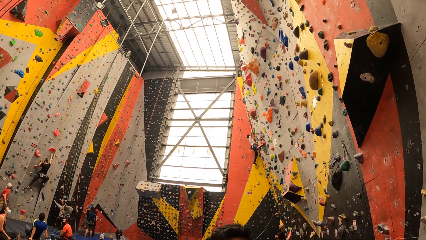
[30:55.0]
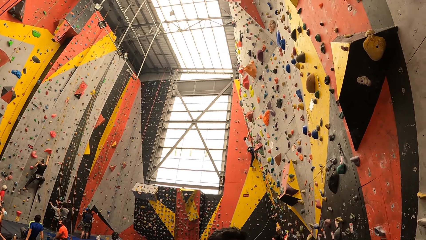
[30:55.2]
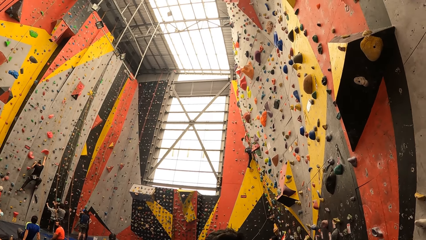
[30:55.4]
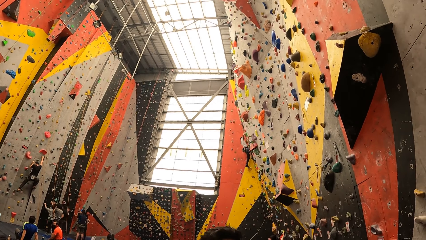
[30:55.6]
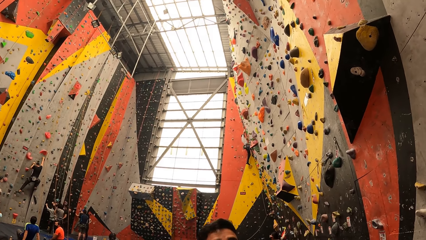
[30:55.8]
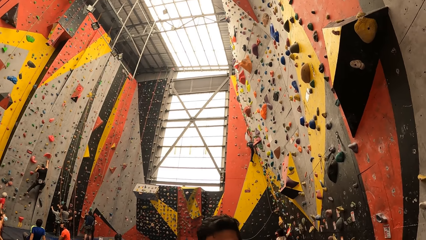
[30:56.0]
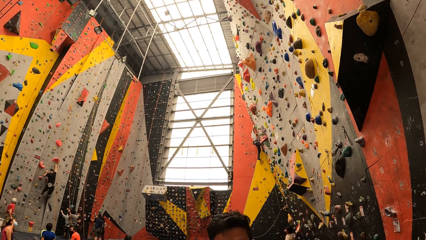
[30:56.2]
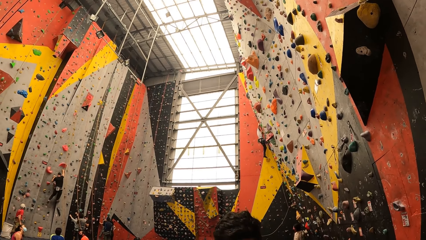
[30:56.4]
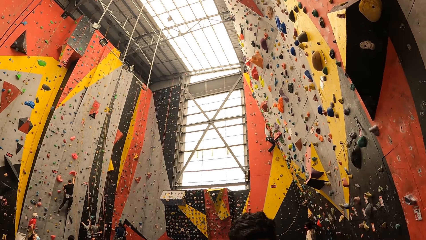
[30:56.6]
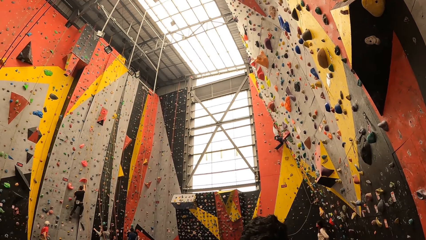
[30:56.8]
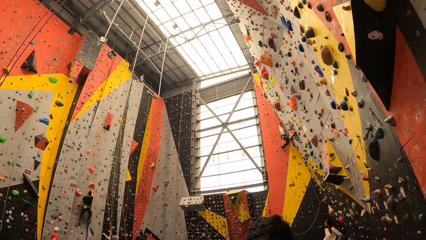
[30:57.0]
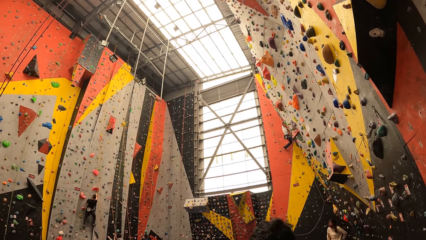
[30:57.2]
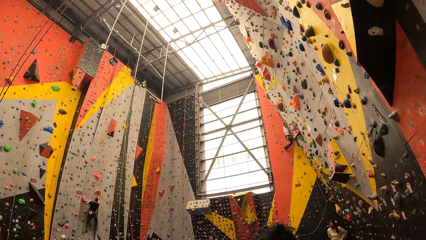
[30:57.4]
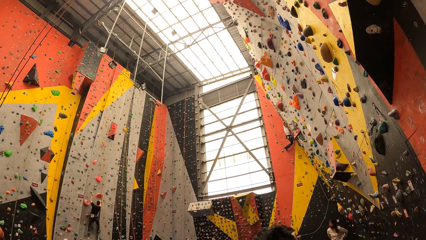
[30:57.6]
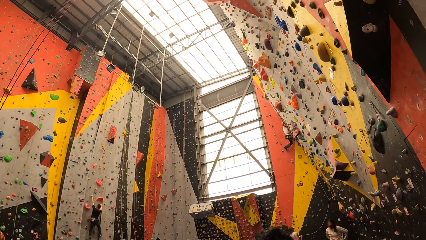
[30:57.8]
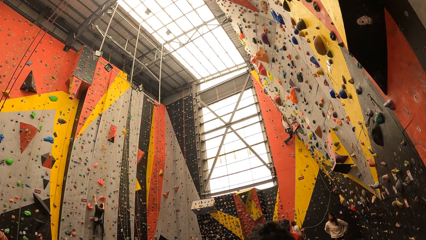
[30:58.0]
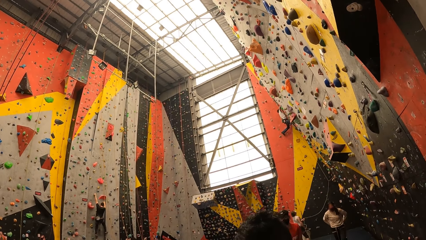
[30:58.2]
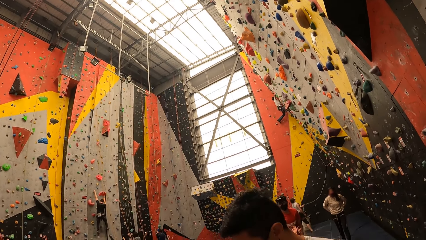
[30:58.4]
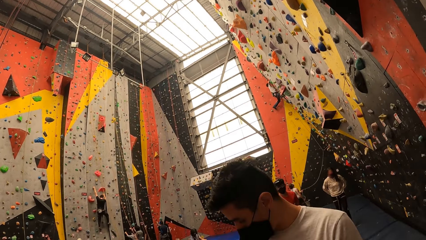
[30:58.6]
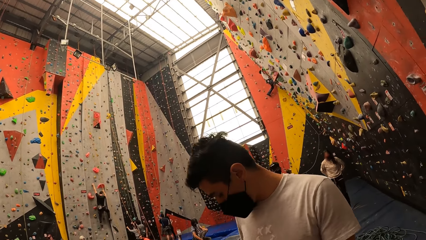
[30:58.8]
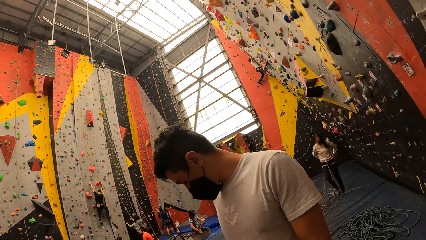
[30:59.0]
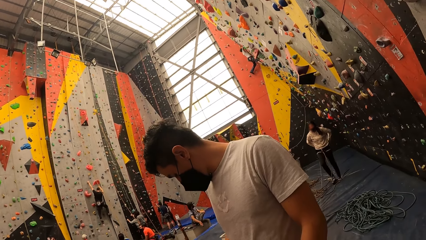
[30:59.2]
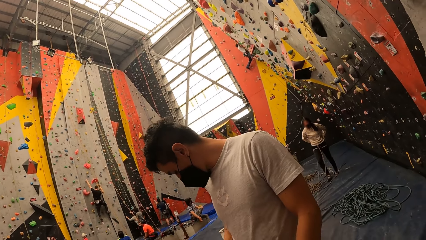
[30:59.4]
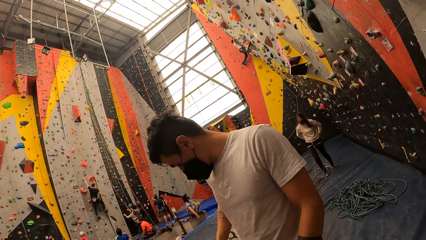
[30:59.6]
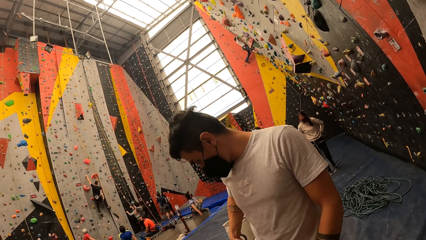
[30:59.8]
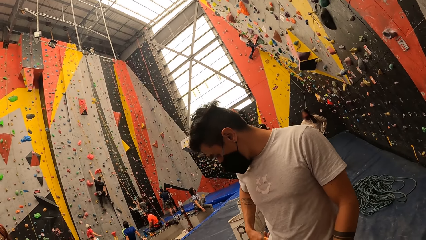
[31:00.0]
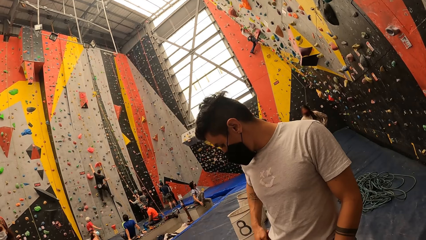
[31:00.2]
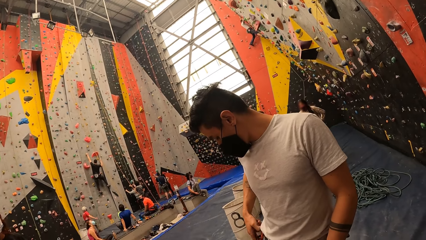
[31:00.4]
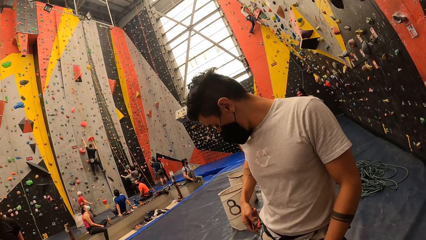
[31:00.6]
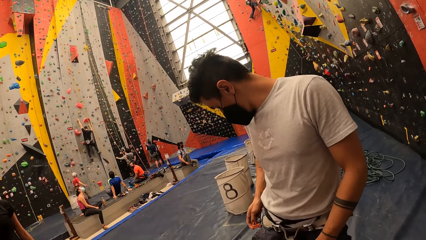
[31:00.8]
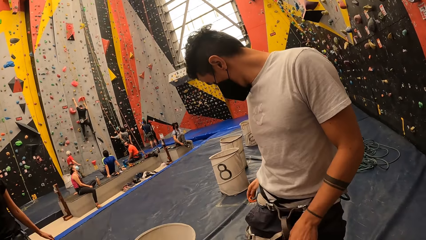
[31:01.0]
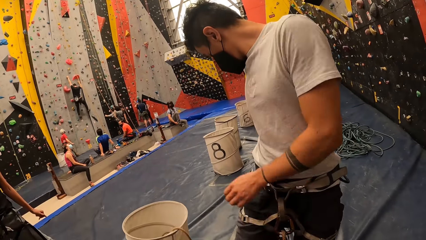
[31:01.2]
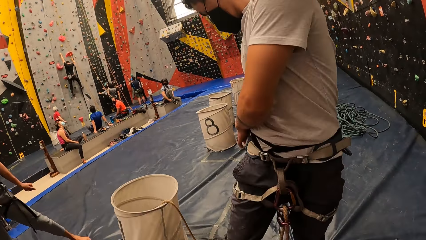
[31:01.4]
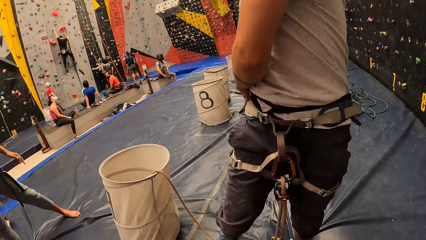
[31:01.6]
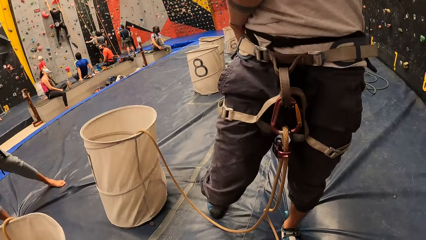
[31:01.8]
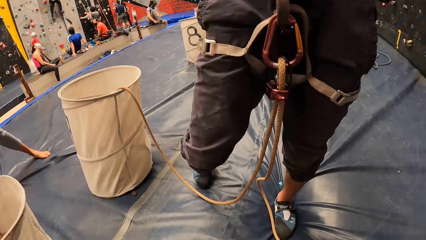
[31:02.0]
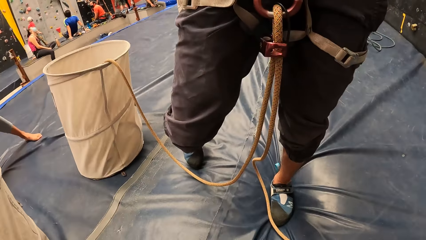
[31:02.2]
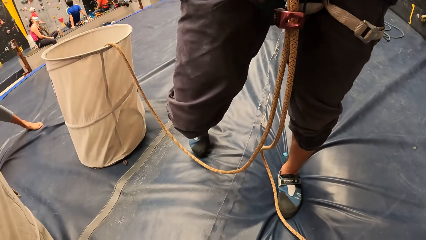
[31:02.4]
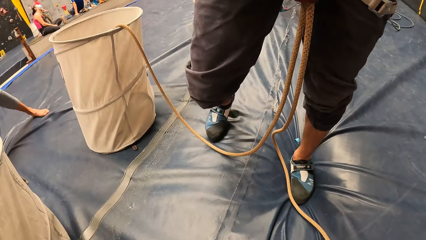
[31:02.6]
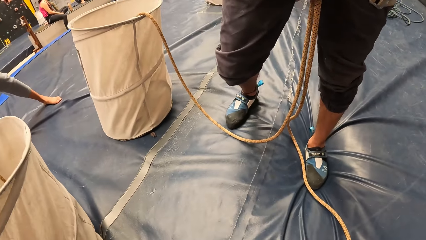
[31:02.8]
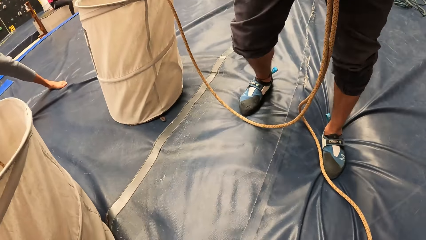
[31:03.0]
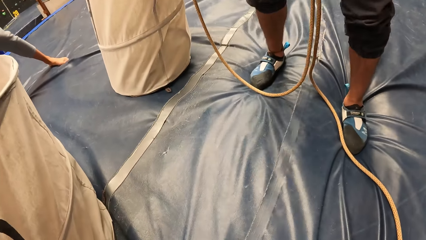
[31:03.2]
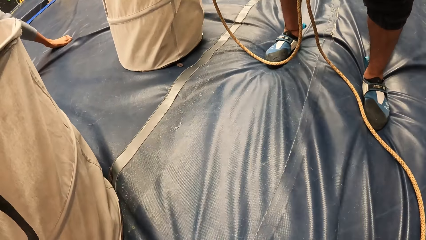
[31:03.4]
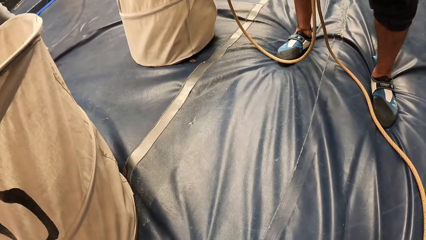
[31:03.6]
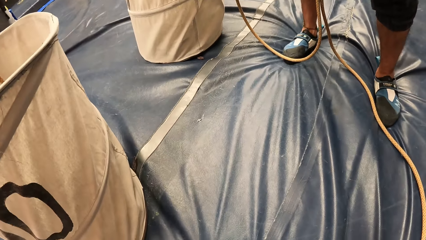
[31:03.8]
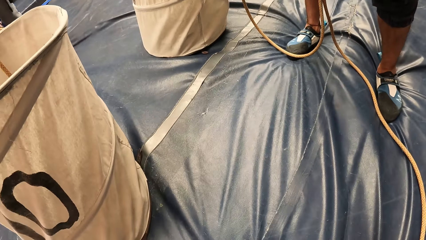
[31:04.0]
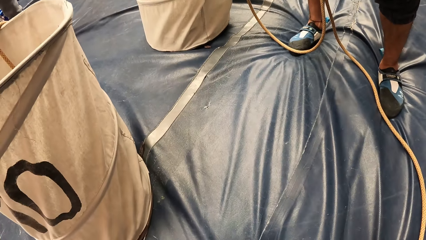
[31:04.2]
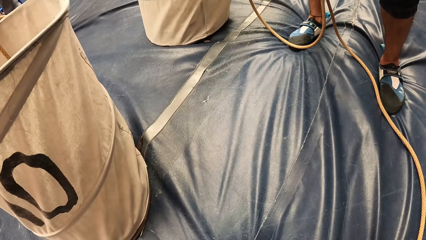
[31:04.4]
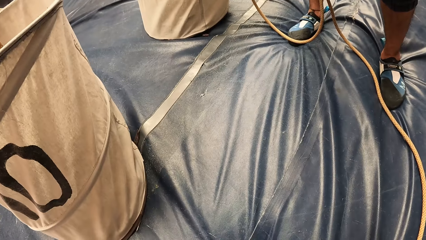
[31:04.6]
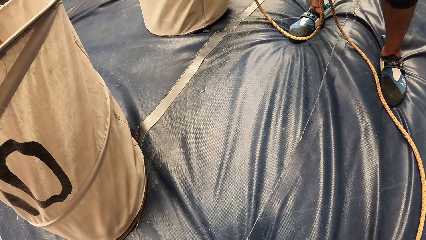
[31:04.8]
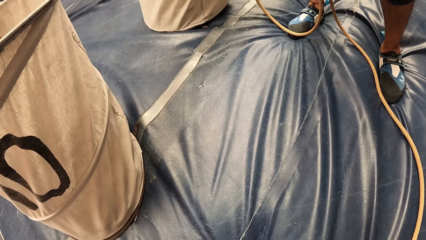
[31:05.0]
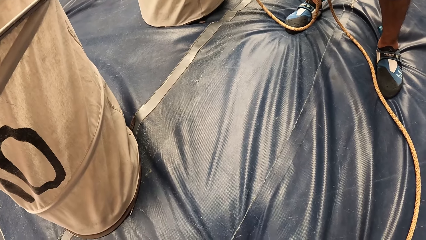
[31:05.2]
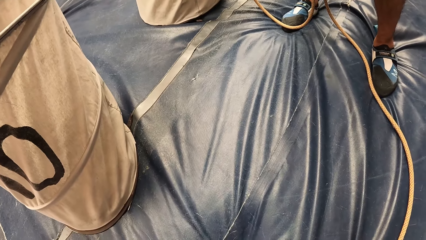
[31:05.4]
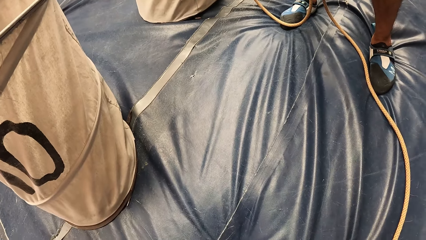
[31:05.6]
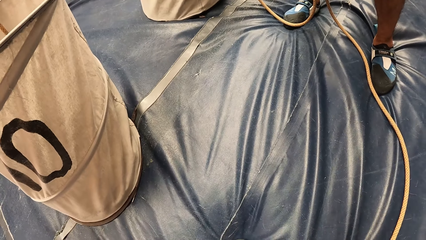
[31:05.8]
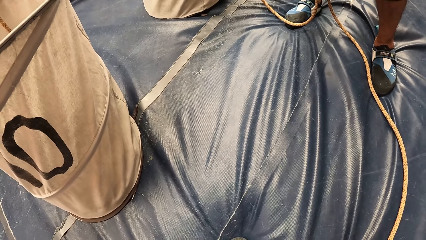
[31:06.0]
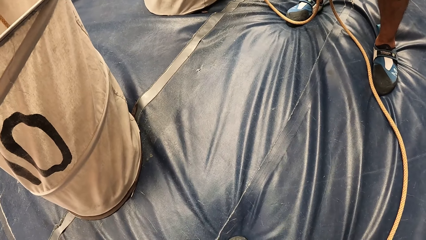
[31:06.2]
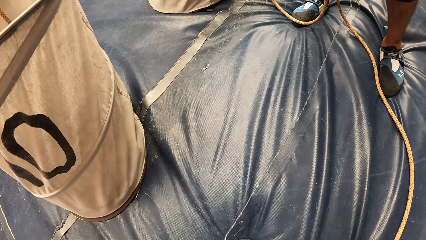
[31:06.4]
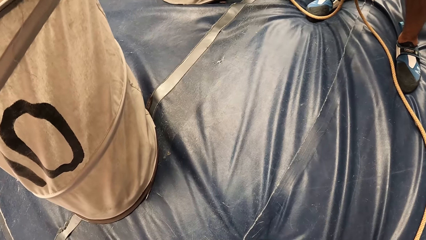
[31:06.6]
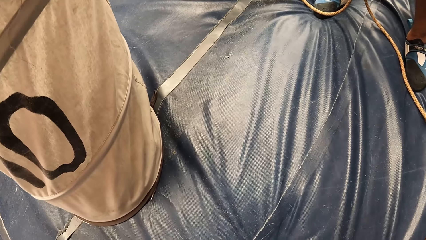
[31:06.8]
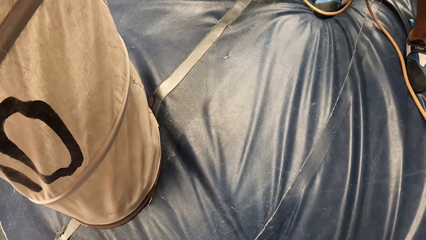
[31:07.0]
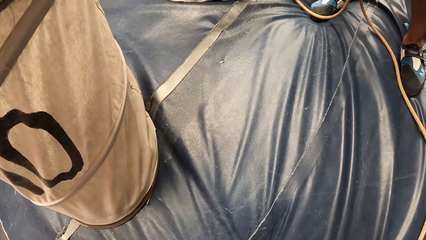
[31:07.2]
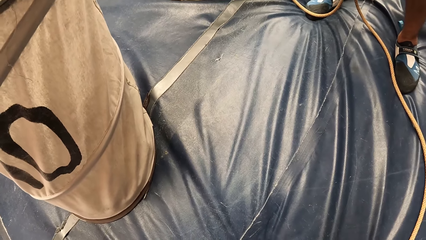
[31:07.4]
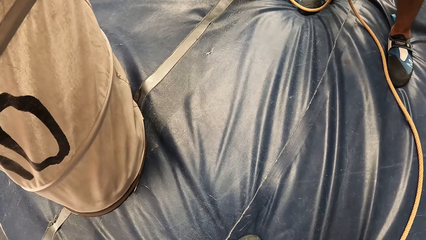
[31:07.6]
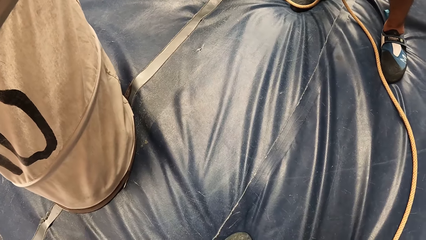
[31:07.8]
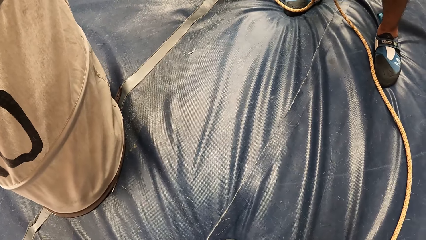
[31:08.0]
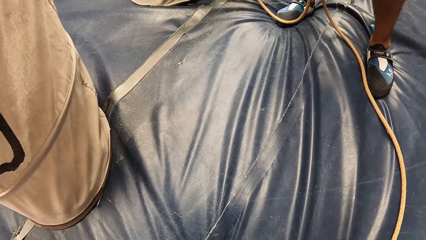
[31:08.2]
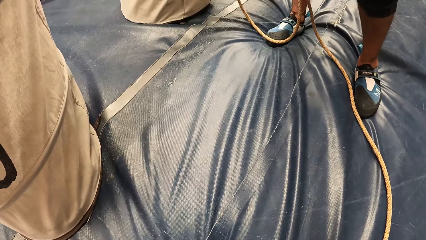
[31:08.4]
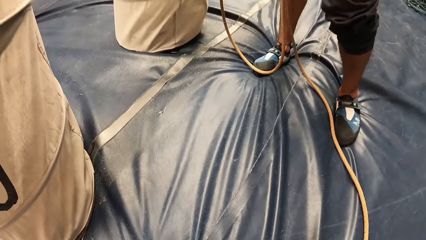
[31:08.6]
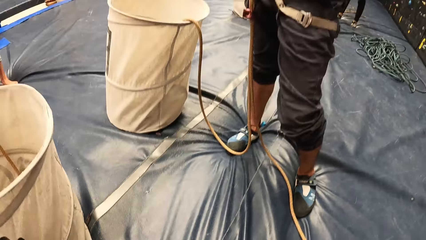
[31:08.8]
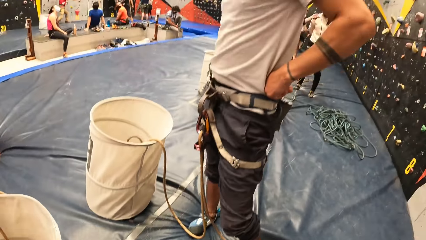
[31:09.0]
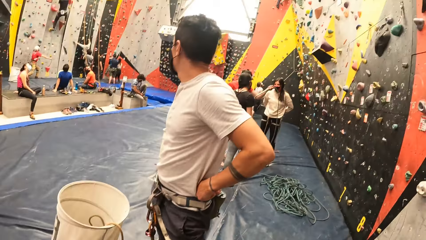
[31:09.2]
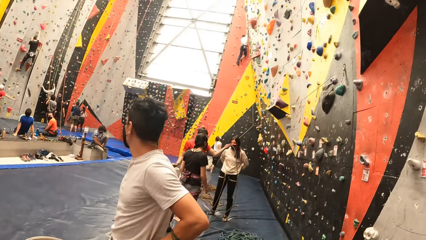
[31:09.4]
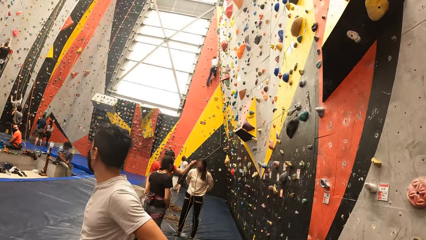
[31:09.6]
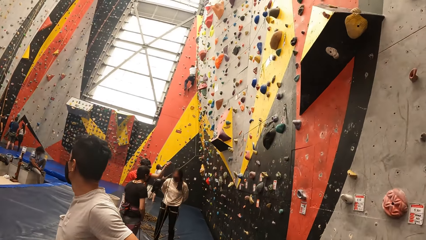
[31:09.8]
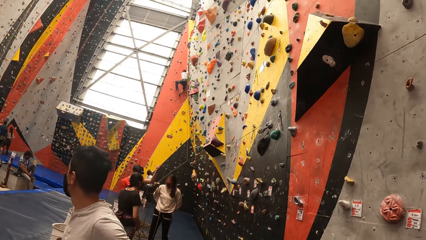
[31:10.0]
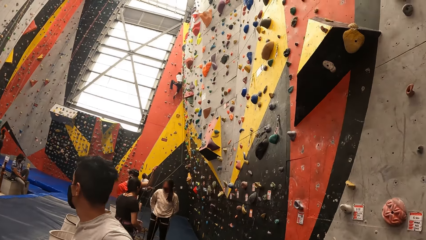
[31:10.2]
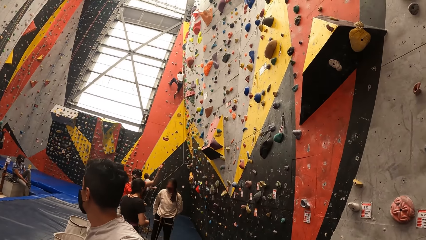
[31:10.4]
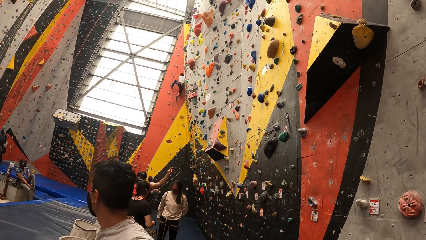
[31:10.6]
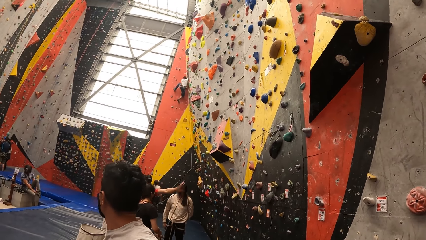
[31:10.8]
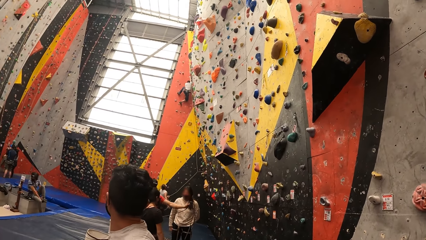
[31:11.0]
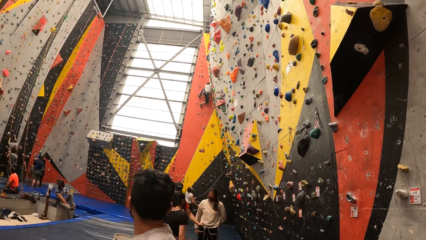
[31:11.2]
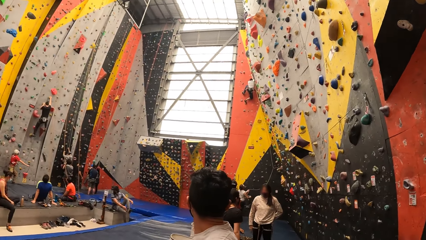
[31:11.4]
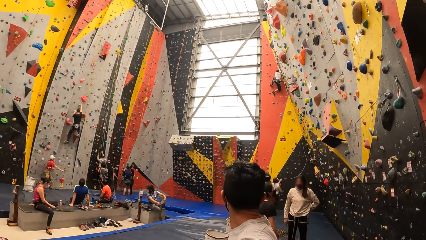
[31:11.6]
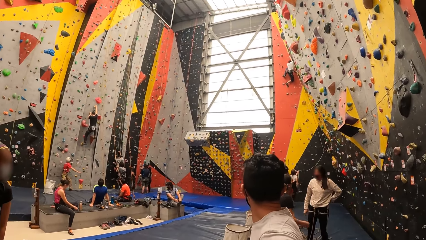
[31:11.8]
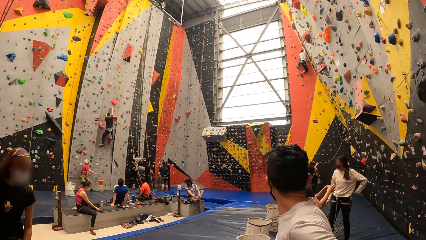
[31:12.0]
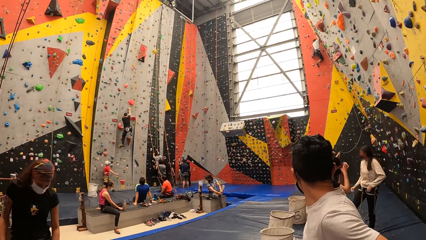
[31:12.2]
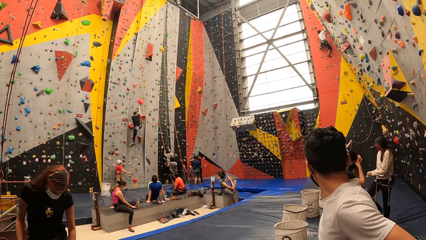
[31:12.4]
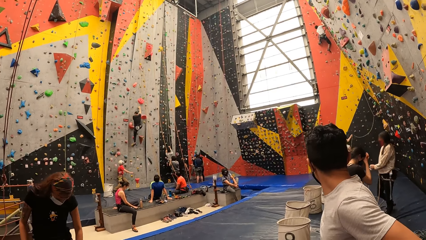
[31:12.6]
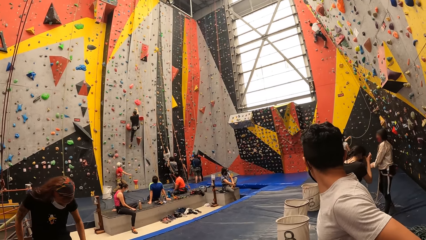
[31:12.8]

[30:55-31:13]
A man ties a rope. The camera wearer looks around the playground.
